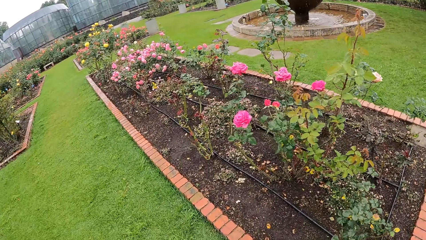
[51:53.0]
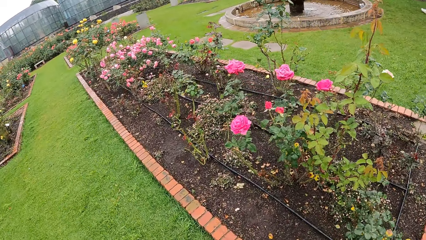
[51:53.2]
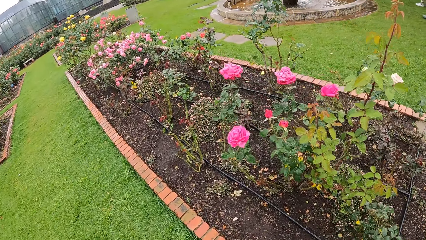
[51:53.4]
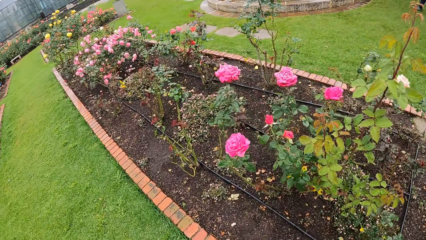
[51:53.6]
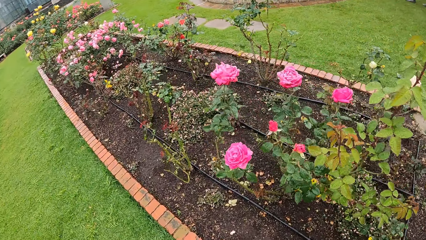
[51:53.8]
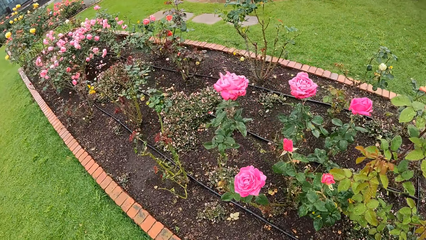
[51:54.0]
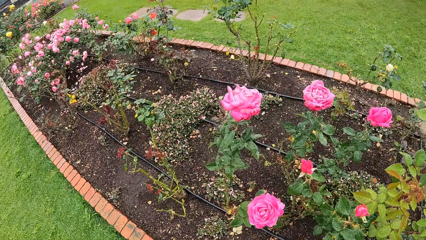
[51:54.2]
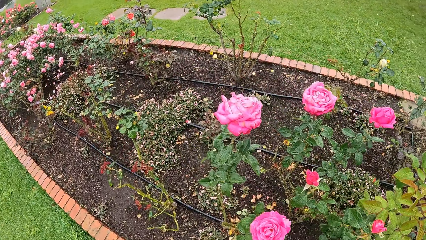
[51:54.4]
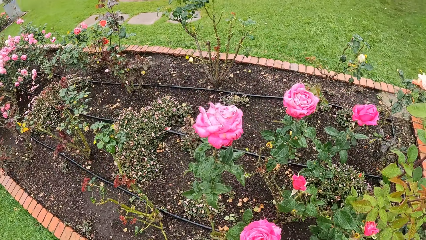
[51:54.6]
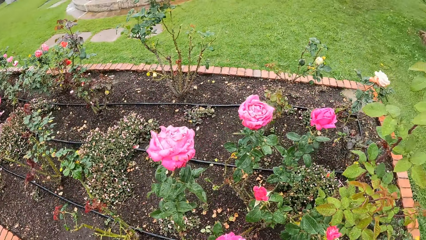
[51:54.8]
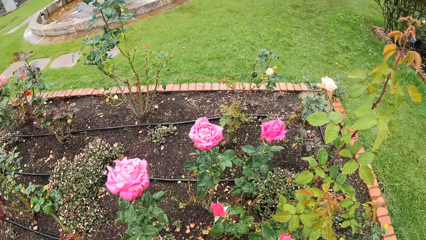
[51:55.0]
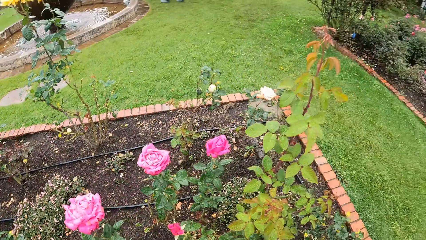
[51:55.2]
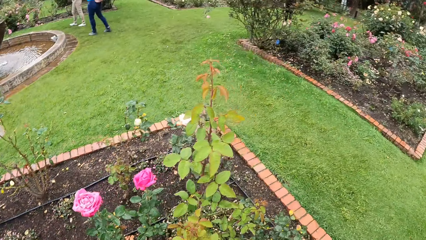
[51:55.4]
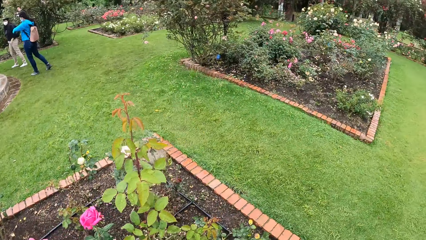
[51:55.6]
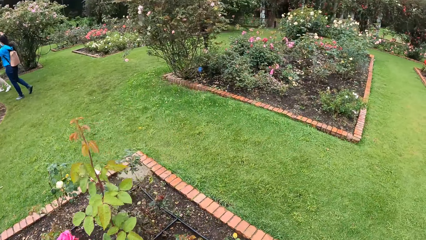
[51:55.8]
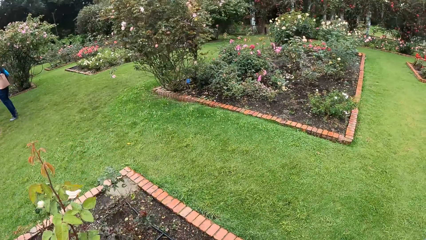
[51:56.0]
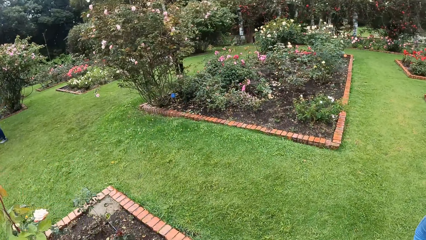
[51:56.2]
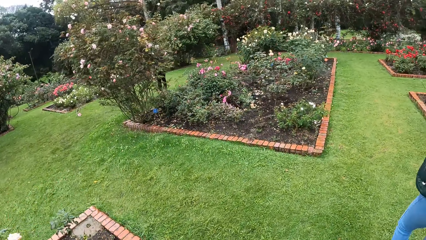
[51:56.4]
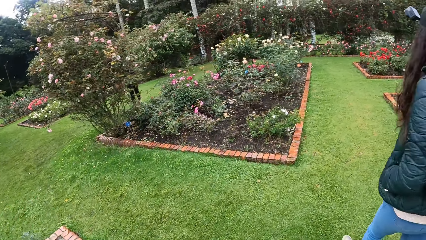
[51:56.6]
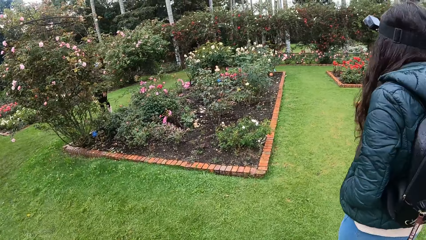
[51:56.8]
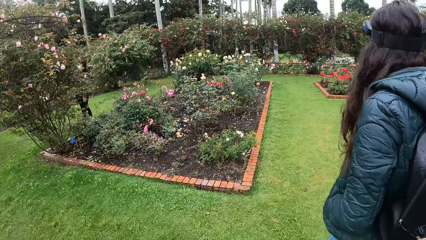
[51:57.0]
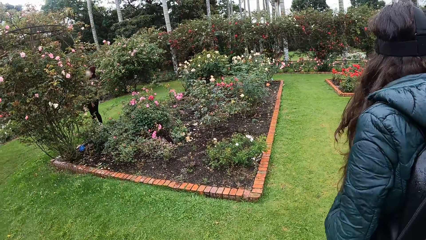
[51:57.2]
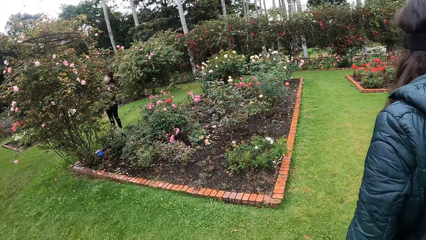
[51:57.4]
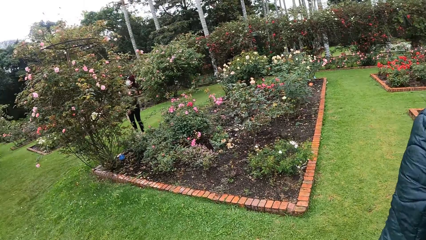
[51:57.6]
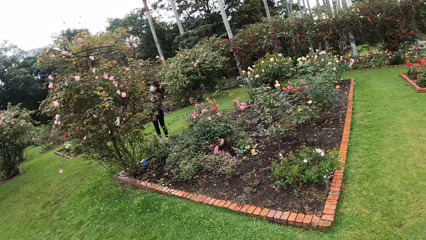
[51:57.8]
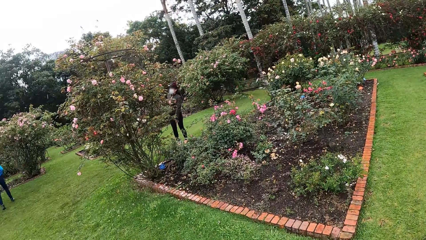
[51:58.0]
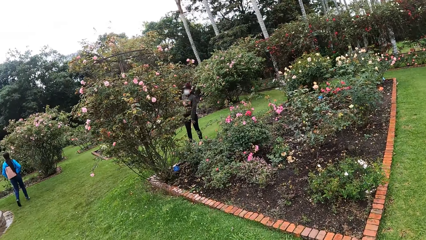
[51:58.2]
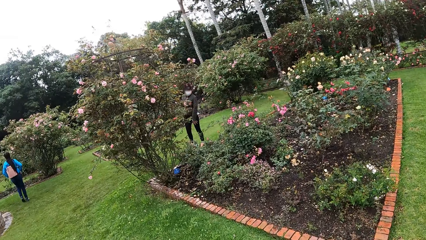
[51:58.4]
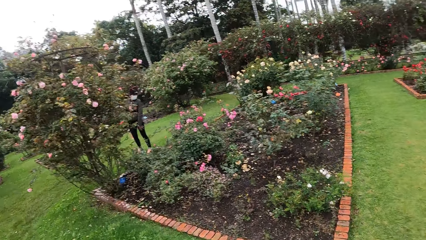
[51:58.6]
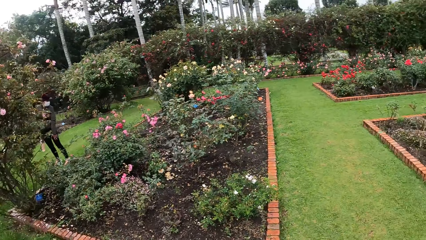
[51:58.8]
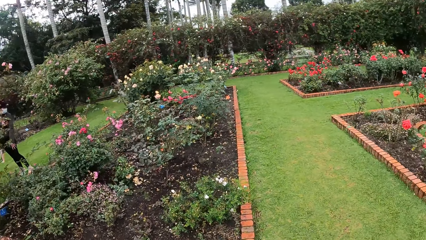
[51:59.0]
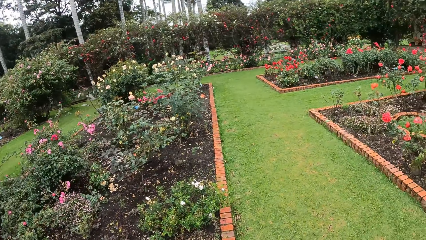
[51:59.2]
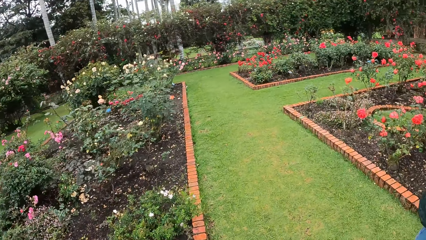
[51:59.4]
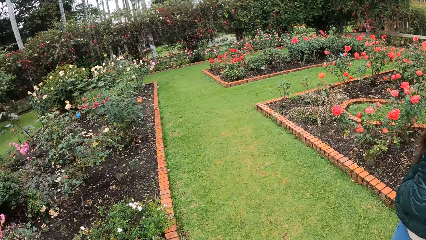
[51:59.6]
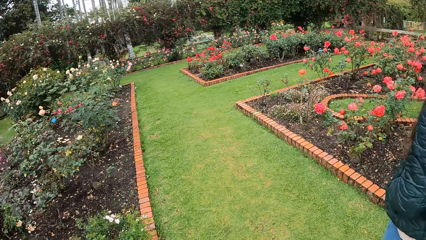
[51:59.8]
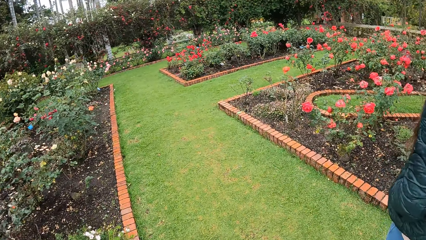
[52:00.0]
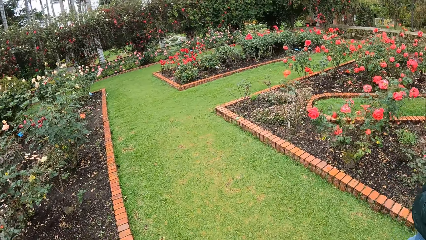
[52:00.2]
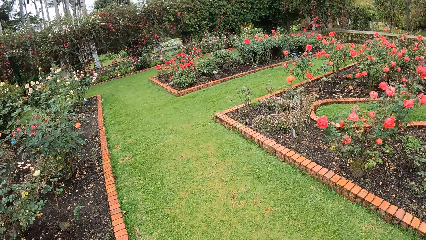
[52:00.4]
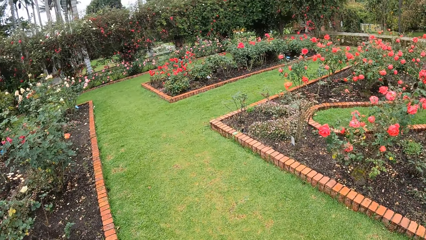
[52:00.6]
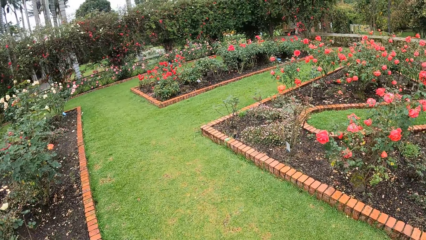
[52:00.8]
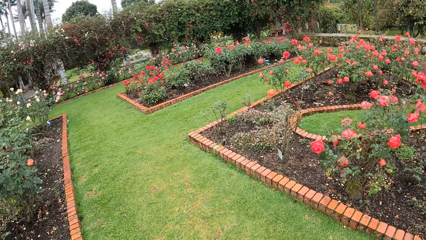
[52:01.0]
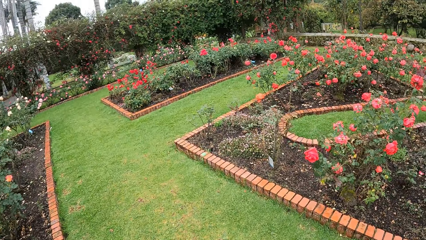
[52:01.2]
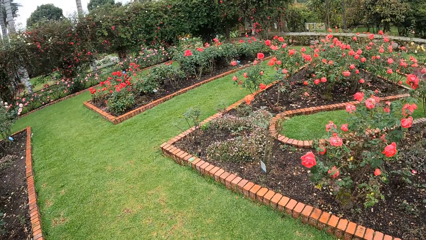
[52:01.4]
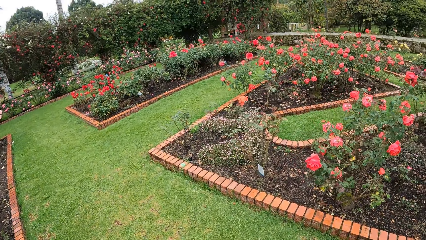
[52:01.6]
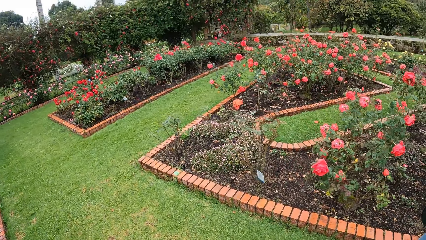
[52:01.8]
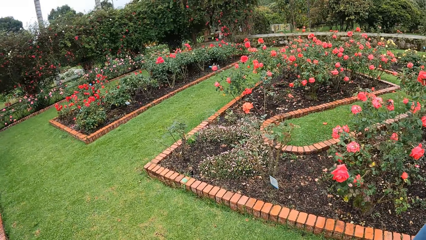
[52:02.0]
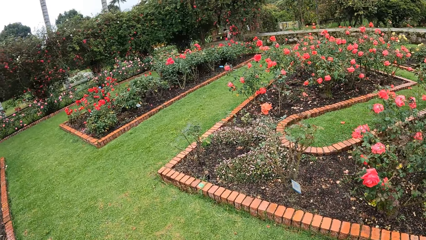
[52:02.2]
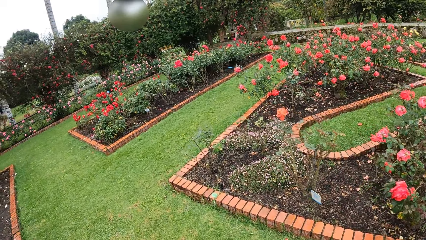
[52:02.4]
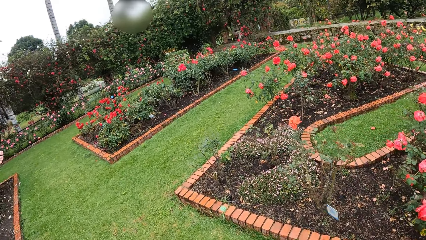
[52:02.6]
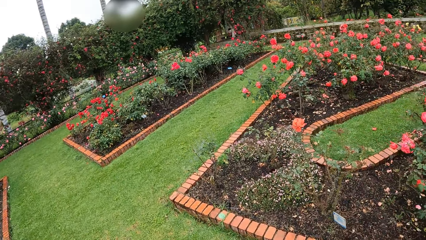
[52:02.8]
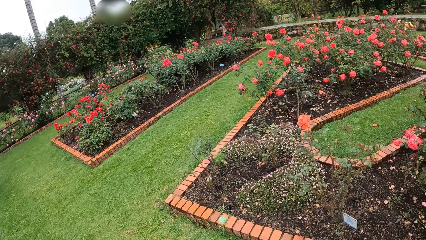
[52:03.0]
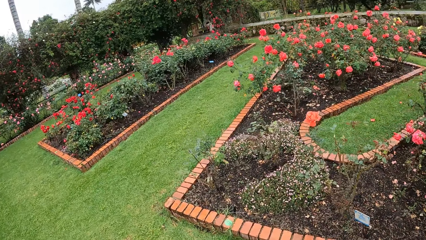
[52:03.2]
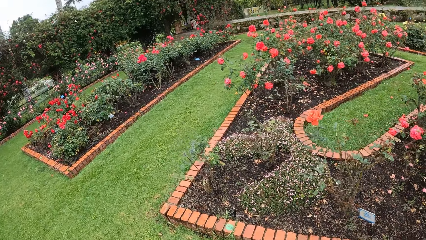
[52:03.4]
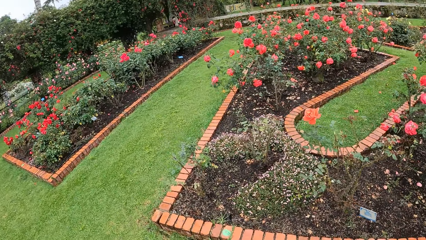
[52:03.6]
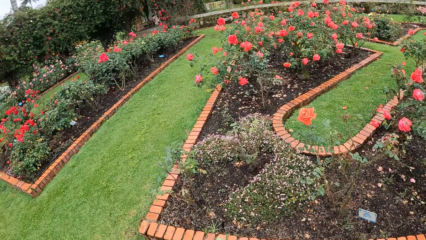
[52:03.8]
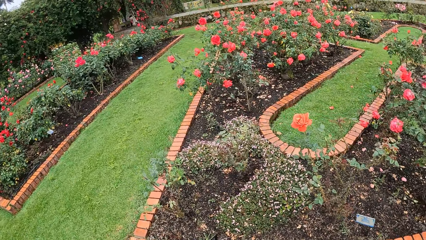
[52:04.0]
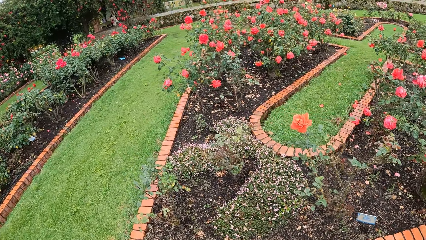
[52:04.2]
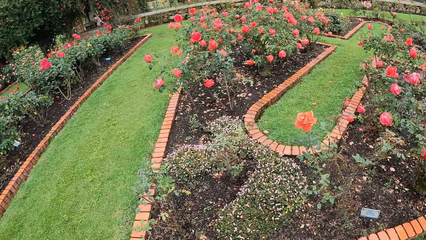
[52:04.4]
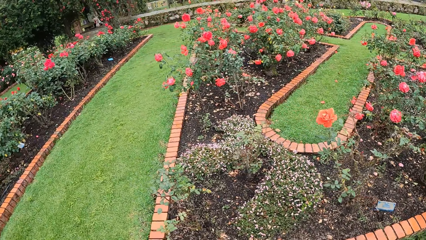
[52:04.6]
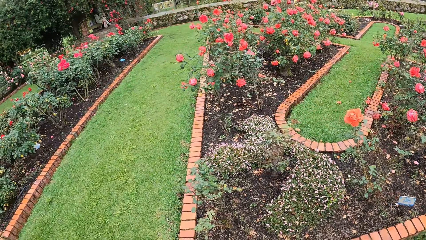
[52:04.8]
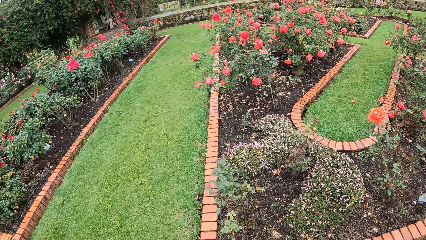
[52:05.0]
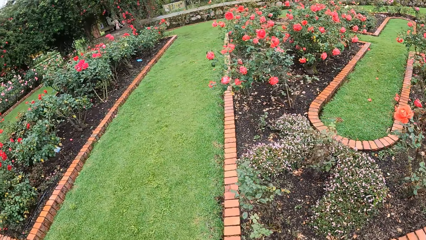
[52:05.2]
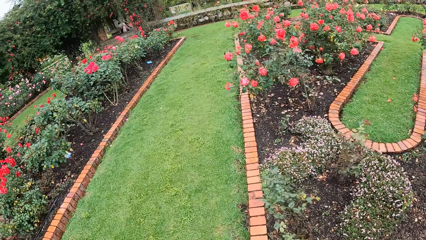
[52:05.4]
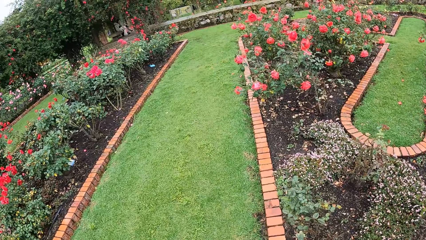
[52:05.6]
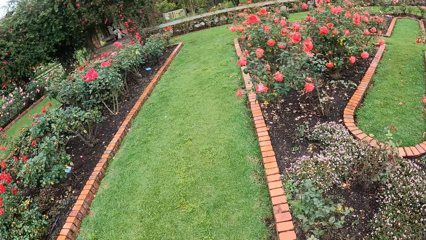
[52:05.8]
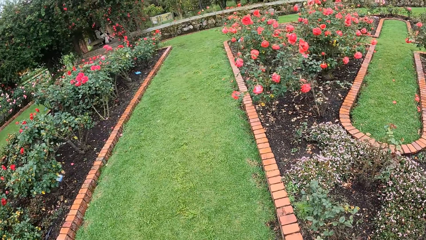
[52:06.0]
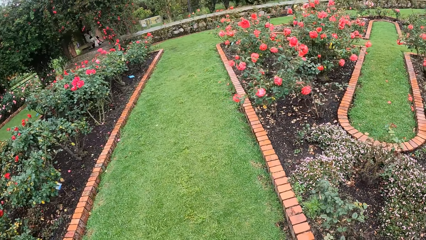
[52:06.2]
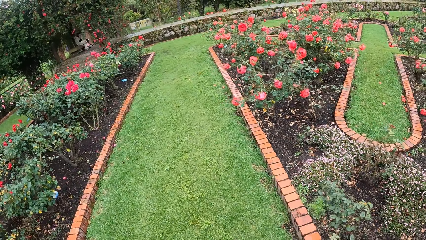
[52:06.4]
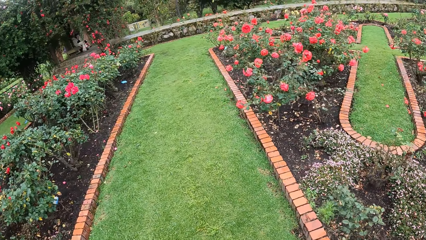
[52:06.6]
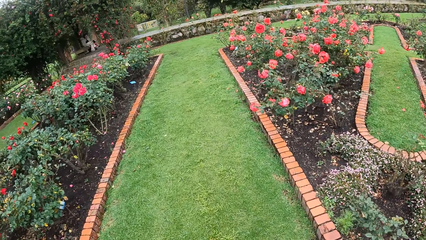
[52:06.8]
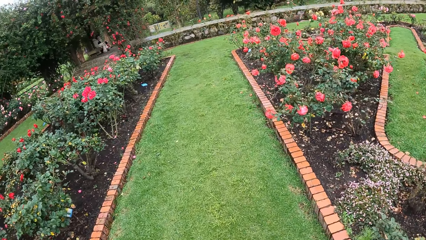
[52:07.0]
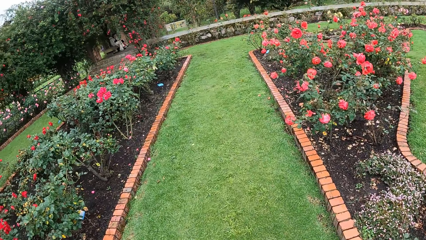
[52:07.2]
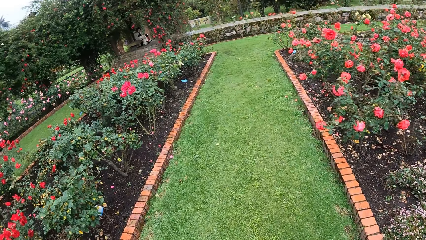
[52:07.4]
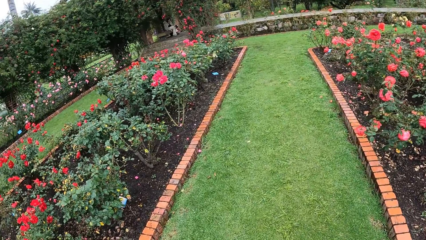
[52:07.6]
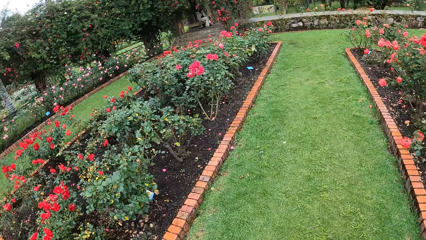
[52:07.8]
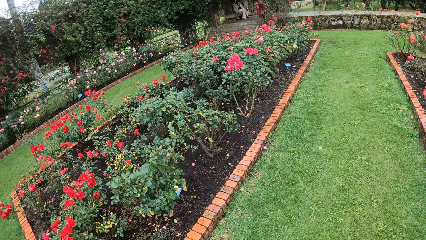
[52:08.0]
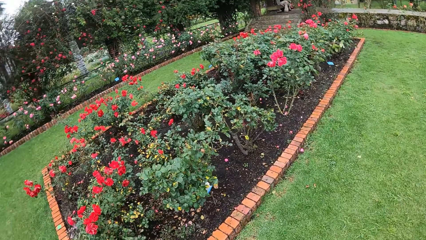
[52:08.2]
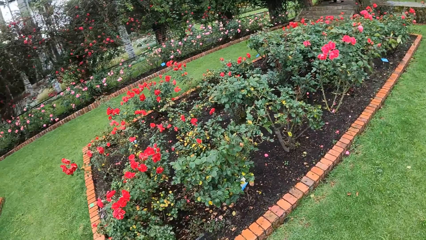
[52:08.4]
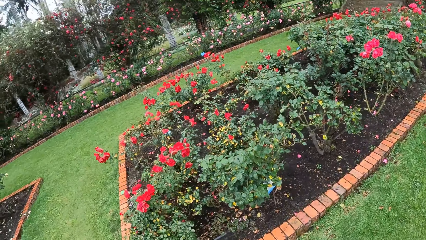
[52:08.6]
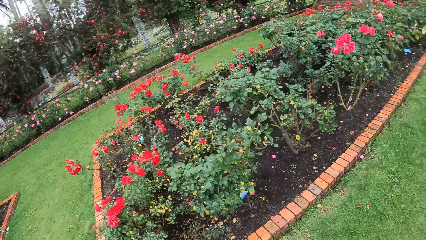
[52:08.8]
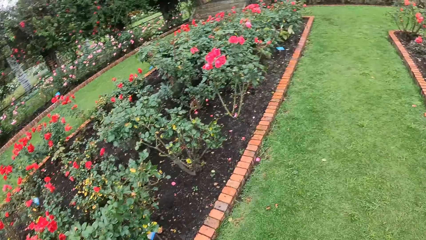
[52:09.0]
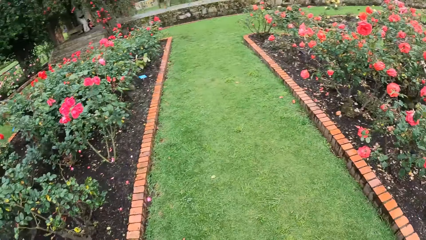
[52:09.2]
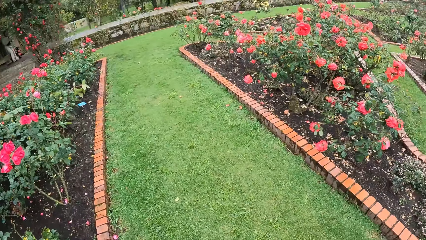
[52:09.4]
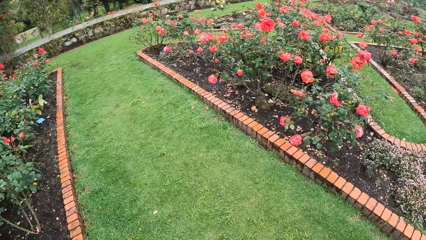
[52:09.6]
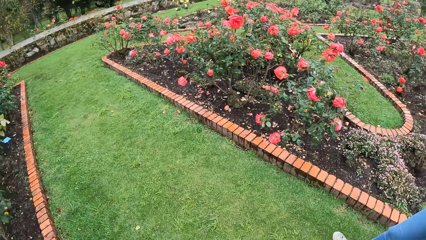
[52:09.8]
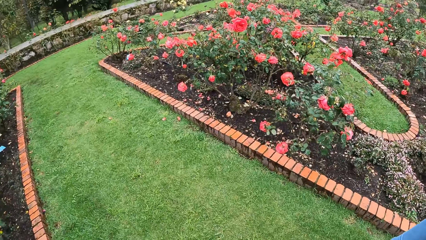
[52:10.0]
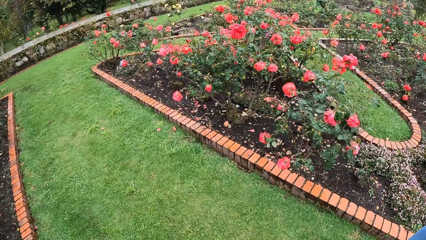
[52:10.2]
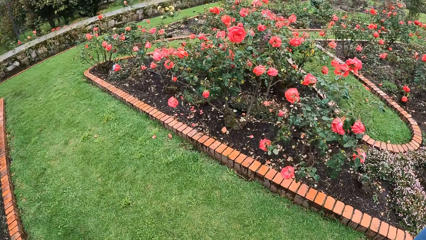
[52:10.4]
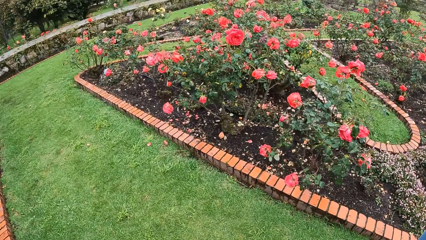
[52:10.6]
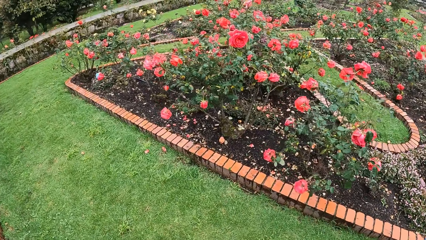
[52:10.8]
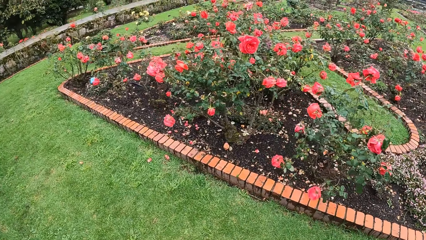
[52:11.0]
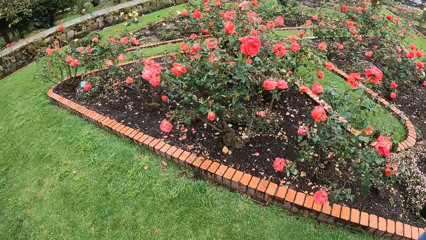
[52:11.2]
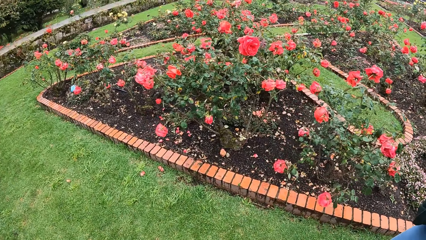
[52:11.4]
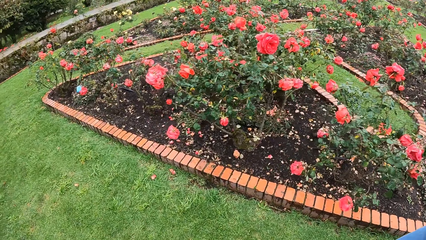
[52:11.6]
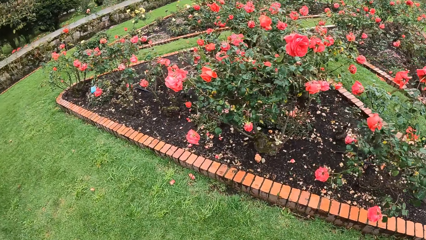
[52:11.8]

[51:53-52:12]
The camera wearer looks around the garden.
